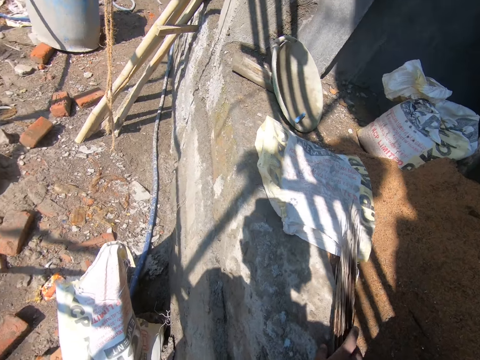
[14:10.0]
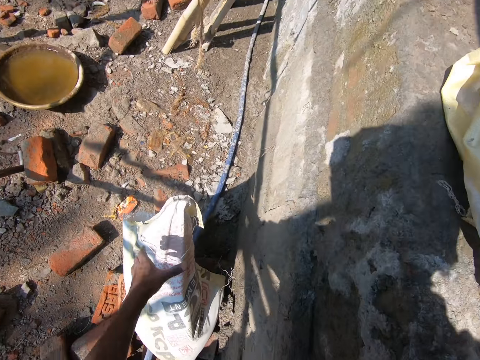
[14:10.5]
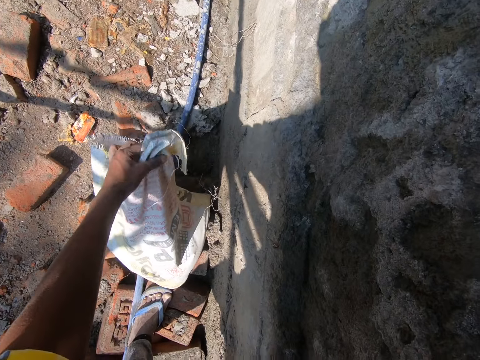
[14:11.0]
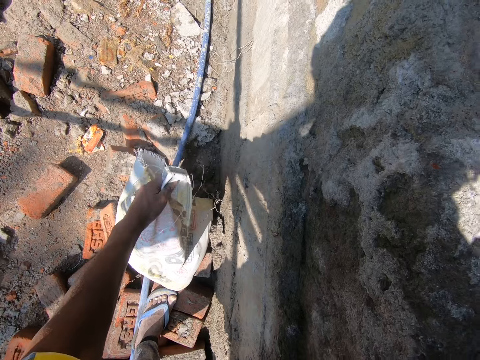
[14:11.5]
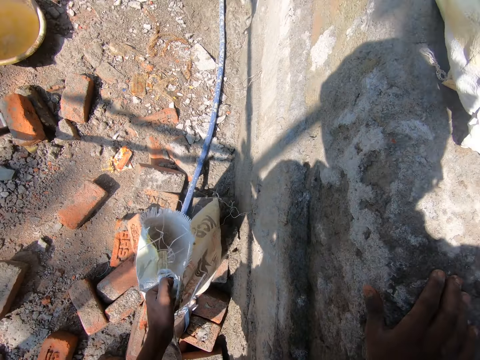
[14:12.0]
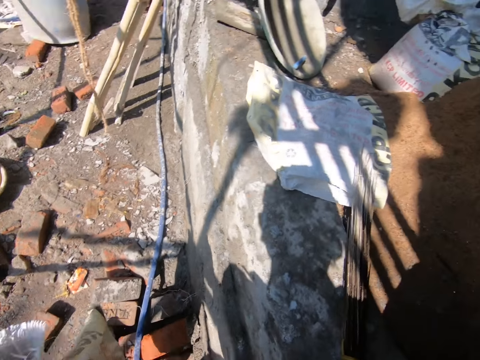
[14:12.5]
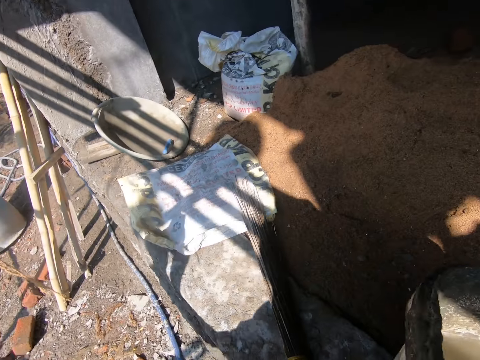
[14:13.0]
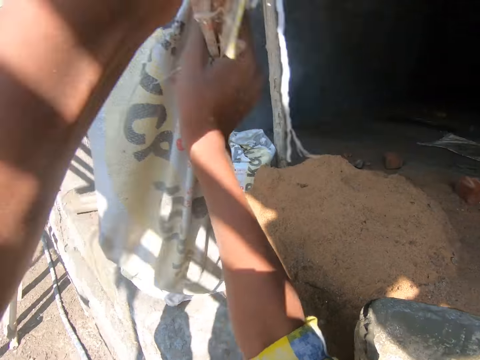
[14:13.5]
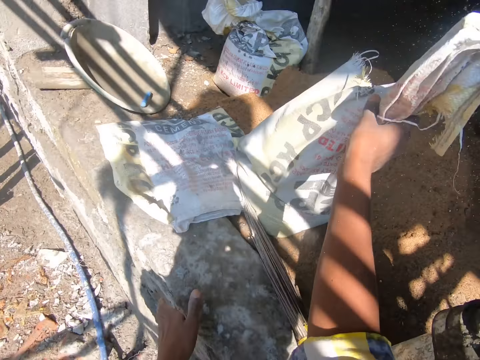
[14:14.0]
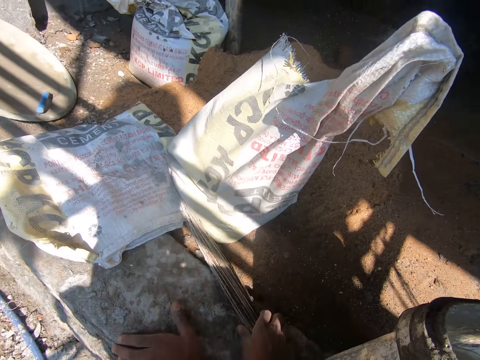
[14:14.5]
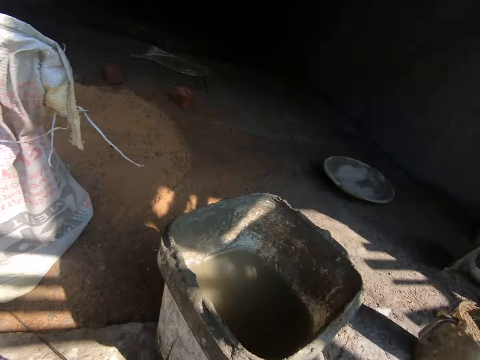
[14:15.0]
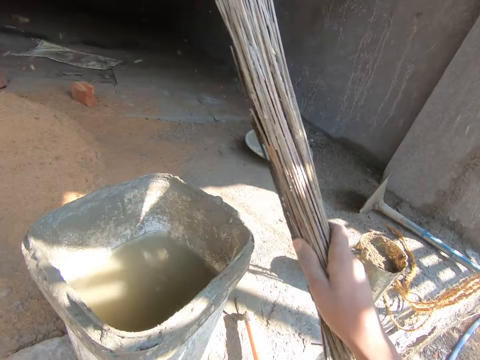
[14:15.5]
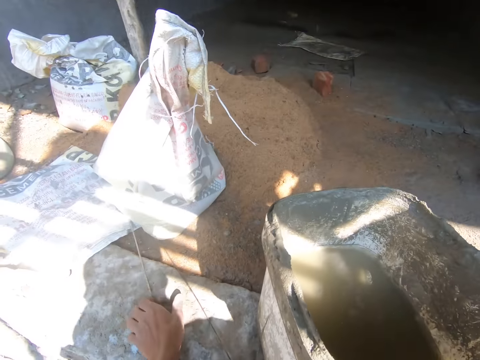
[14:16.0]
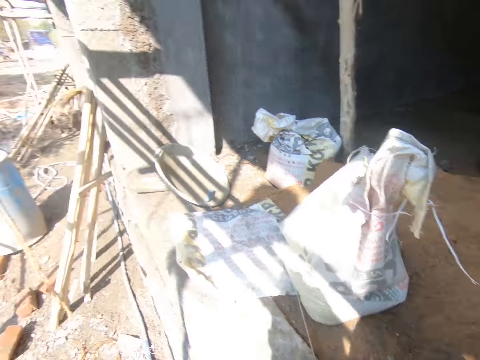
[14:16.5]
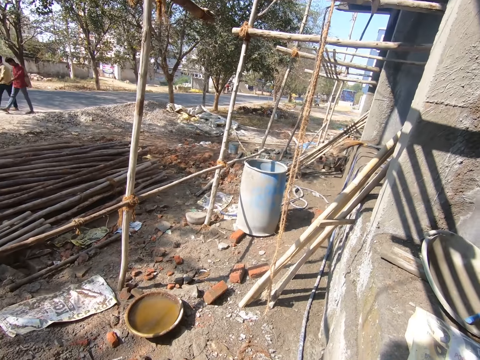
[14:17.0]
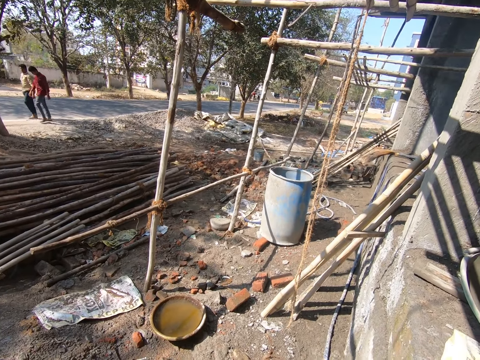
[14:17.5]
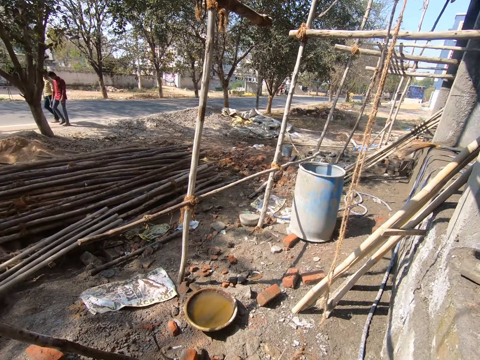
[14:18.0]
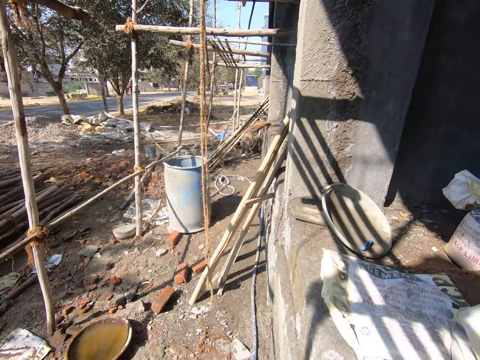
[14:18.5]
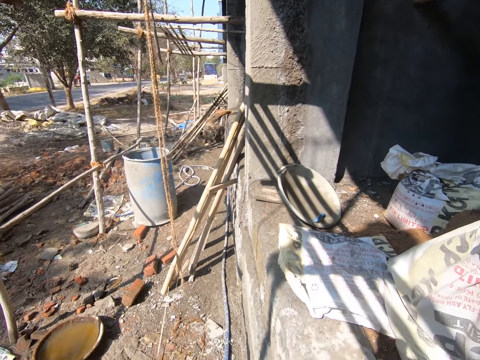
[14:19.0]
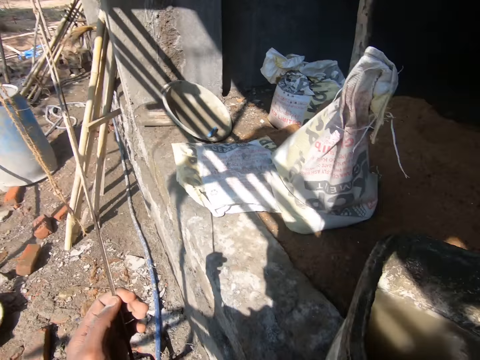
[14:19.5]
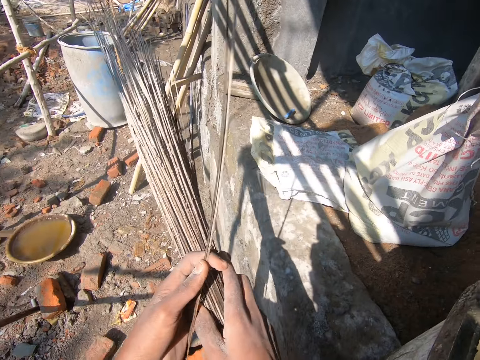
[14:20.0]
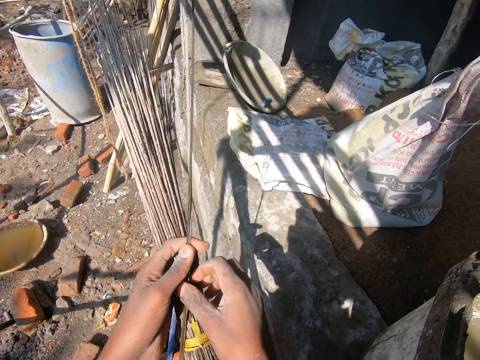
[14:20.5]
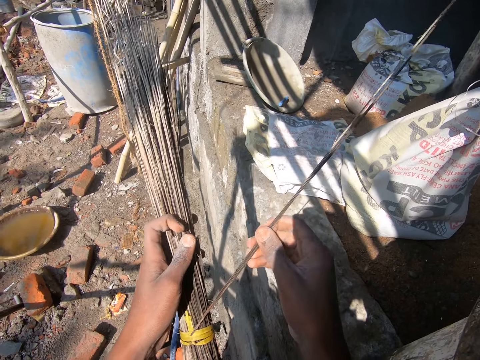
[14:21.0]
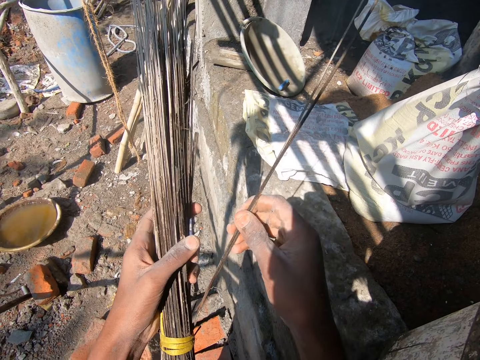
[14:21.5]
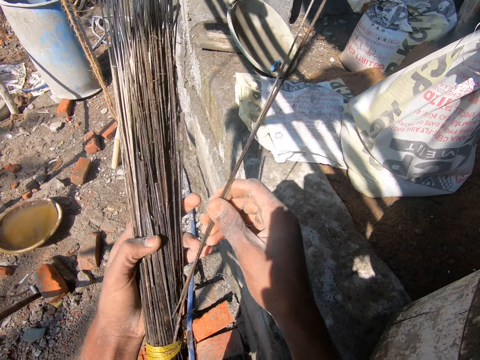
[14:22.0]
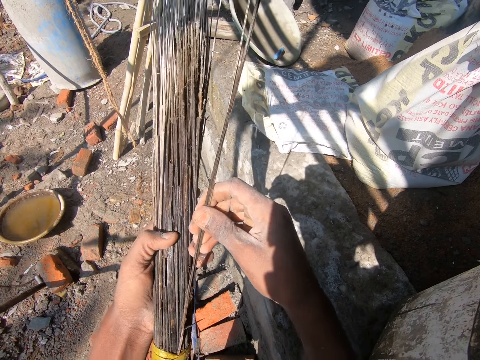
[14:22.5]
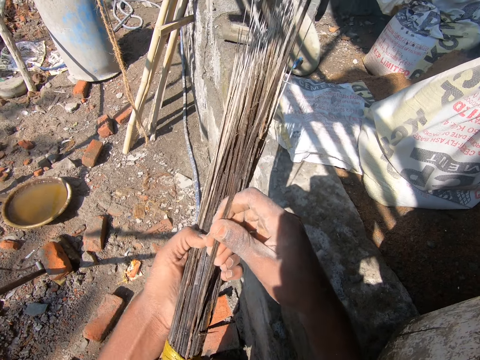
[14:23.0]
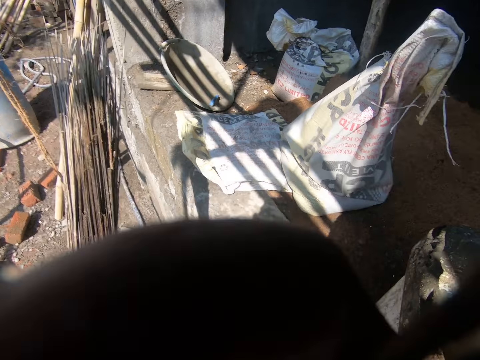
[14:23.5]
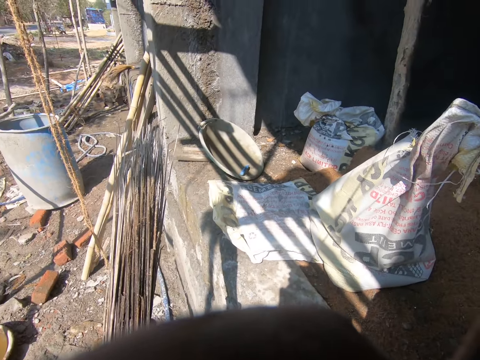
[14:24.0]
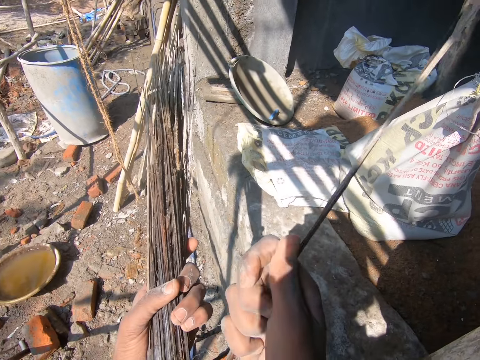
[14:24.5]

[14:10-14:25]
The camera wearer puts down the broom. They pick up a bag of cement or cement paper. They hold the cement paper. They put down the sack of cement on the sand. They pick up the broom. They place the broom on the floor. They look around. They hold the broom and fix the broom.

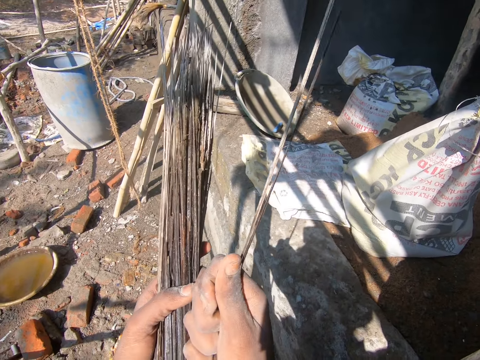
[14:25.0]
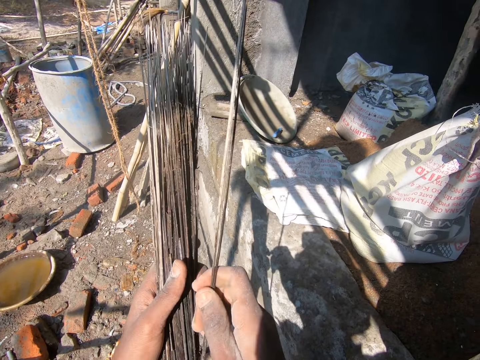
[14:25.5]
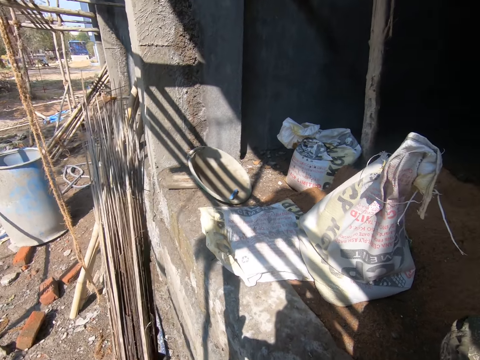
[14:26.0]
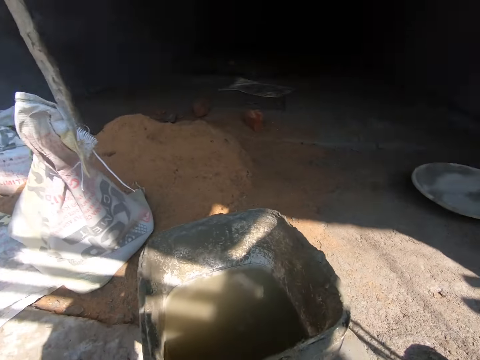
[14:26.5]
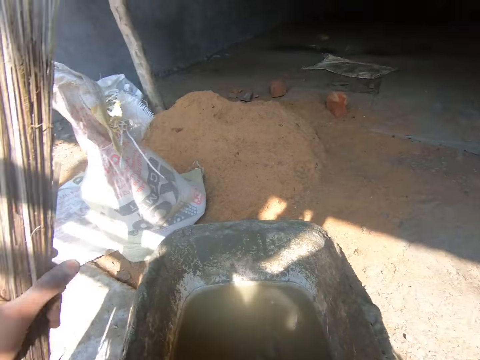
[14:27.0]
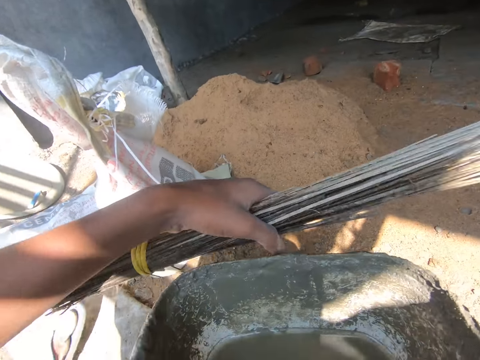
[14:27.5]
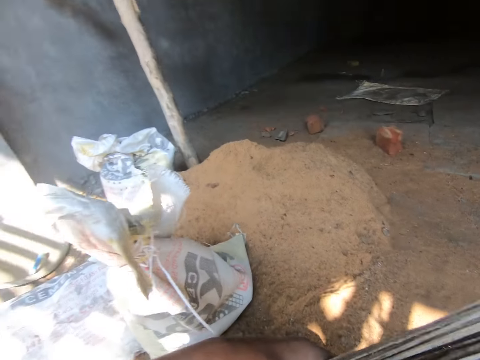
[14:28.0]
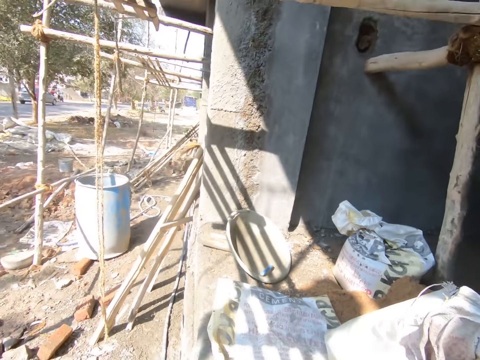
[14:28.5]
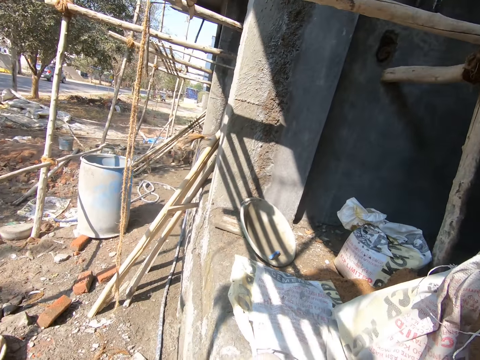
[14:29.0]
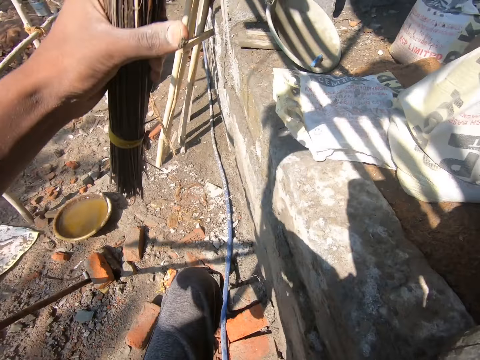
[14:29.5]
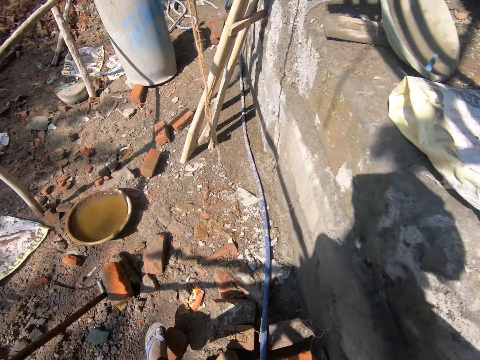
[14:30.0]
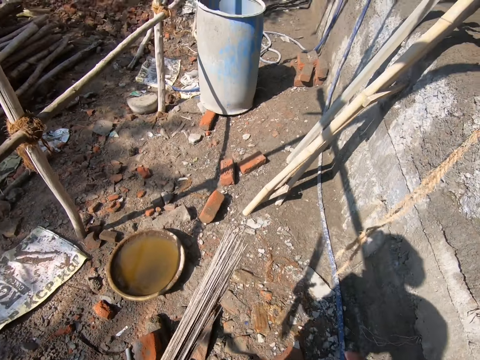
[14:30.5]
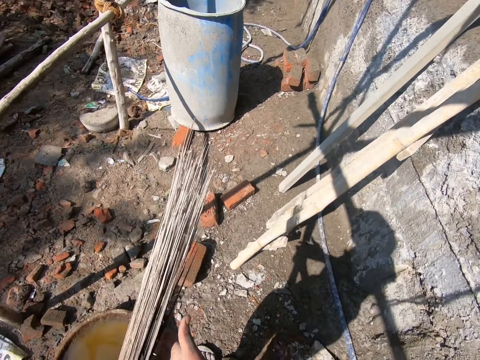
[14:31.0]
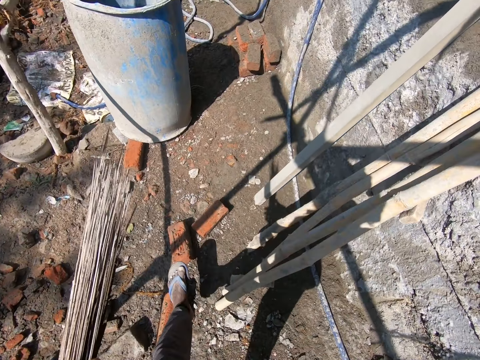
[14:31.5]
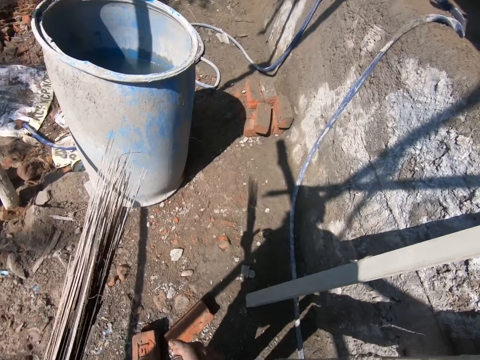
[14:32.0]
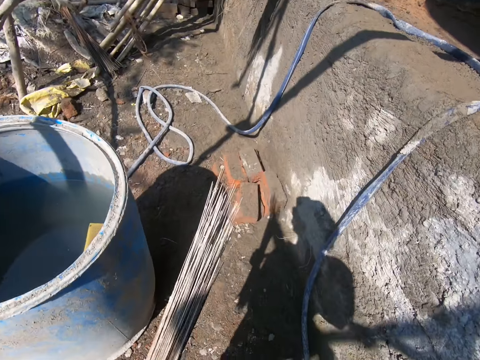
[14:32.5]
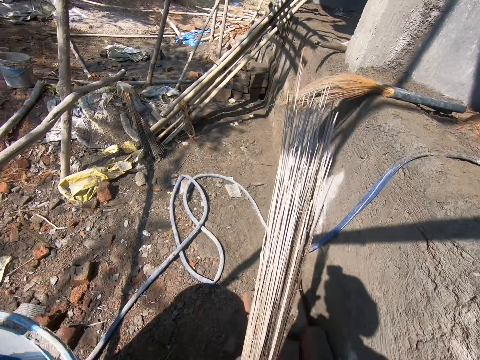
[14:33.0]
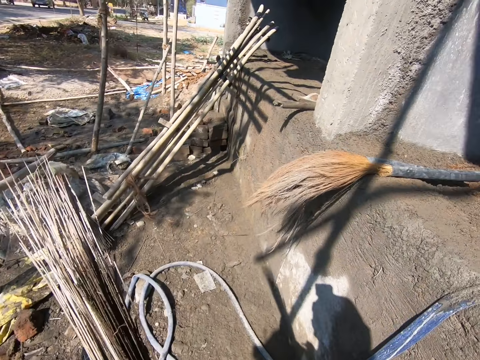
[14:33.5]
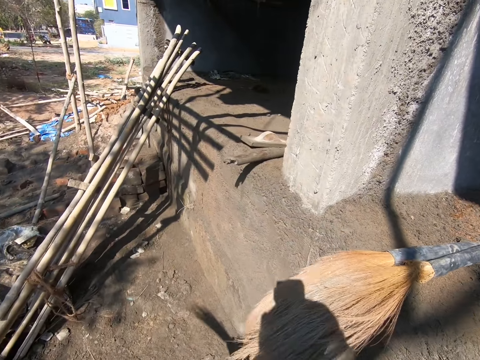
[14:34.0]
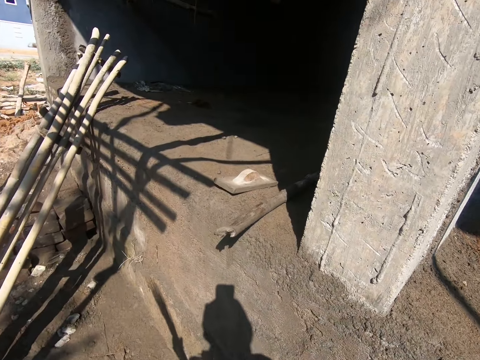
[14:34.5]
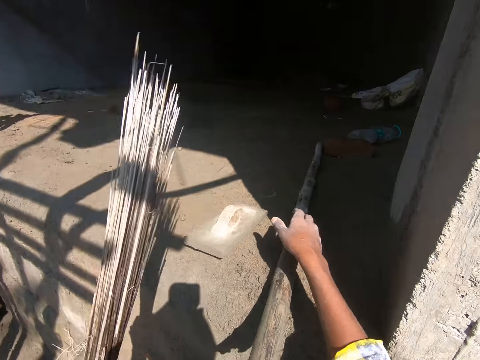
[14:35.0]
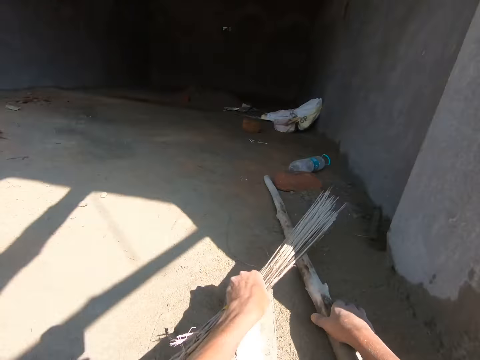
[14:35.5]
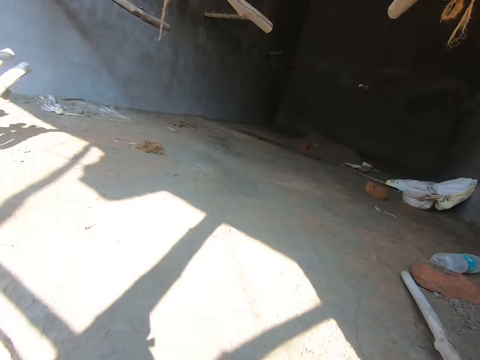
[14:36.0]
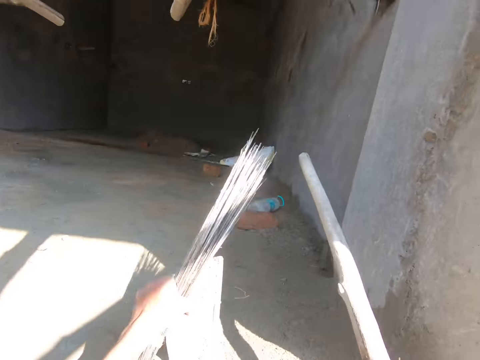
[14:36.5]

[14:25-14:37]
The camera wearer looks around. They hold a bucket full of water. They pick up the bucket. They walk around the site. They hold a stick. They pick up a piece of wood.
